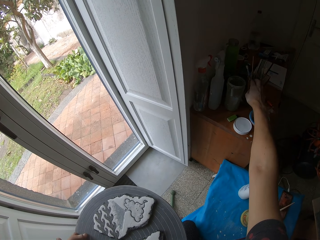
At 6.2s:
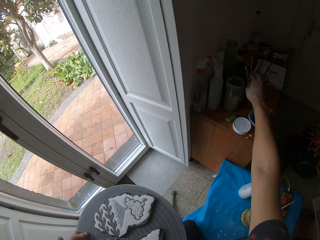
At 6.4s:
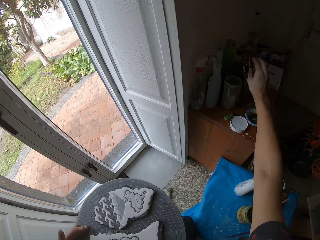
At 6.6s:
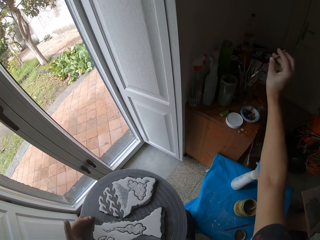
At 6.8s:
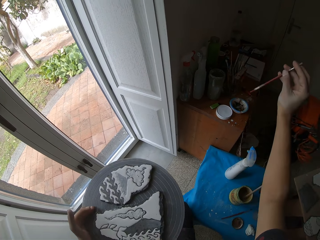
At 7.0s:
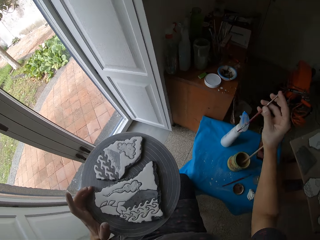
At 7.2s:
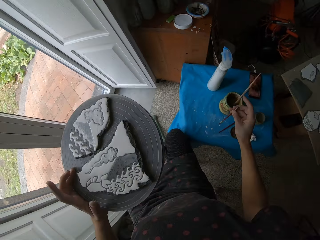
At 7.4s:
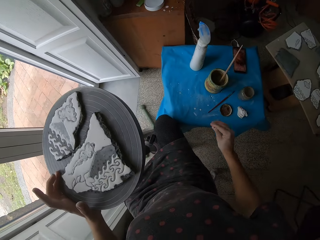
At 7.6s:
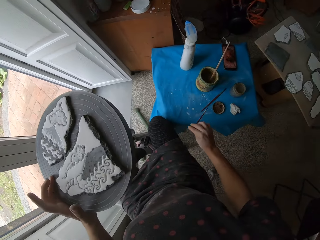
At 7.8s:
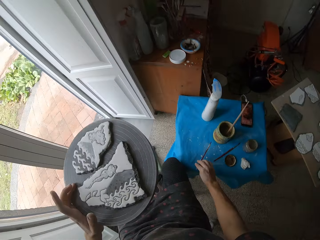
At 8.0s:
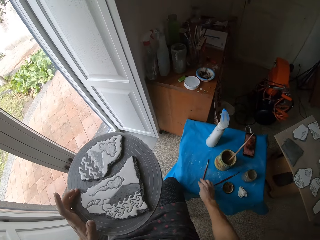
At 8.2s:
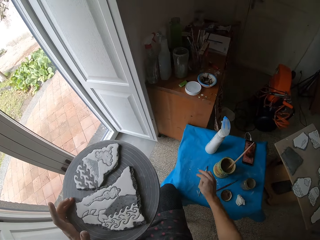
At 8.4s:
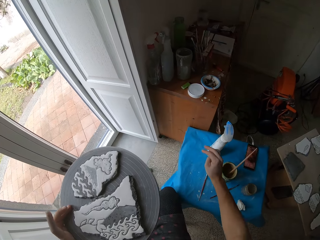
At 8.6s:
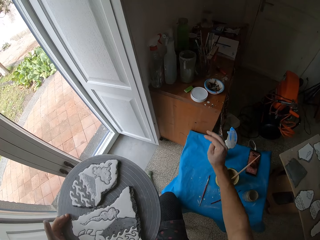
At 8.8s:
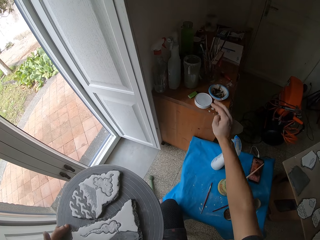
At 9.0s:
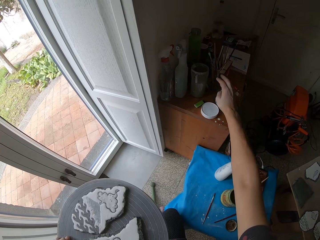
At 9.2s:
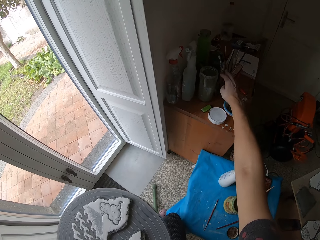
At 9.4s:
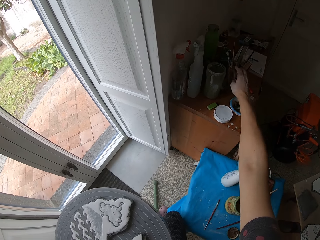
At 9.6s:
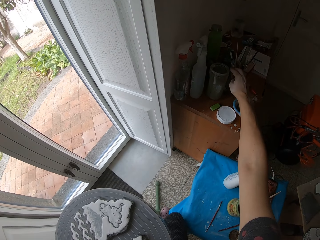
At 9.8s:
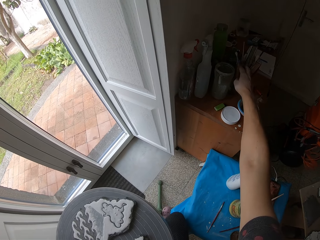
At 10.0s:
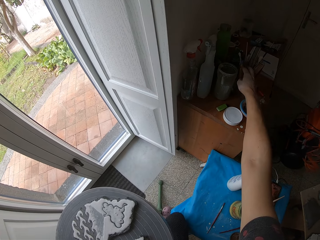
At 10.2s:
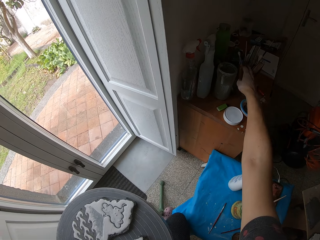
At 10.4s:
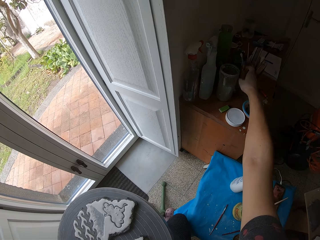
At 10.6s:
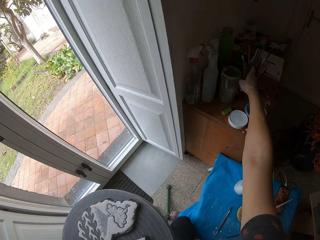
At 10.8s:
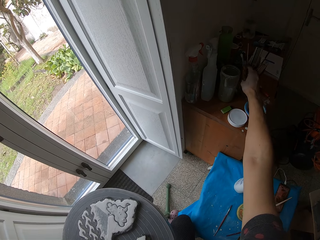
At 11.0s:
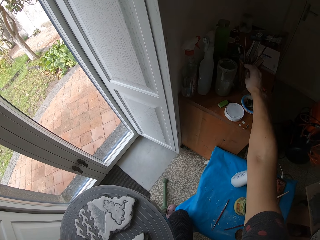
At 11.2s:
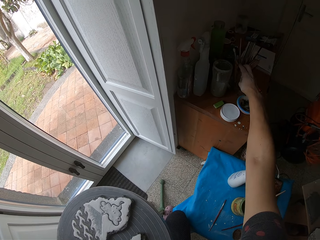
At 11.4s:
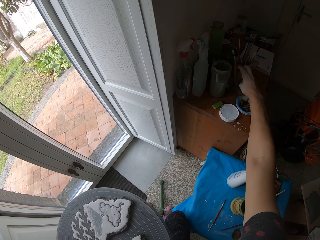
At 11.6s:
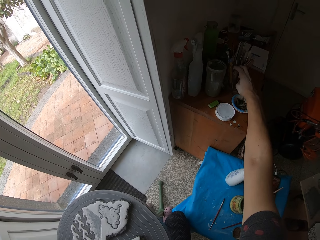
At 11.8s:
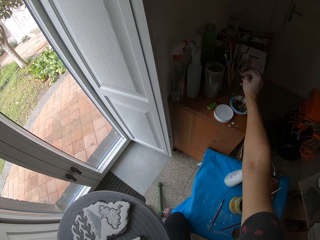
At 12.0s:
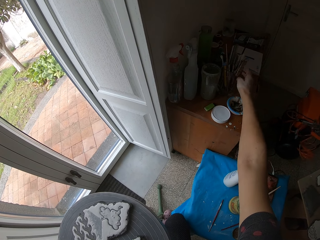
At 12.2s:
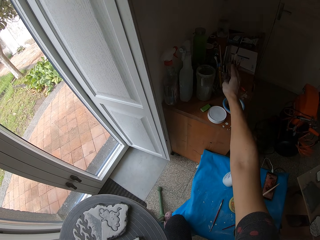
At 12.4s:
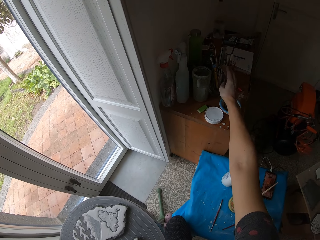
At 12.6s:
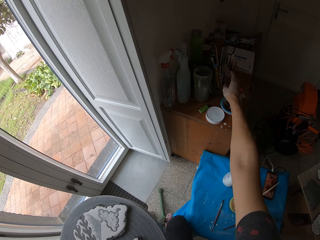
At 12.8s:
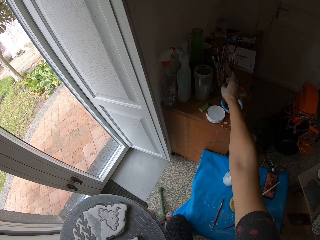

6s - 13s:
The camera wearer places the paint brush on the table. They look around the table and pick up the paint brush.

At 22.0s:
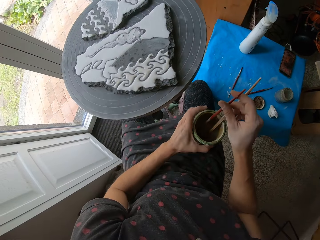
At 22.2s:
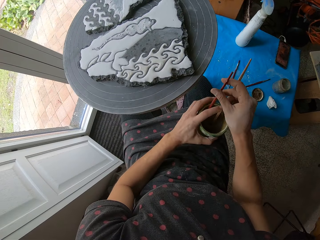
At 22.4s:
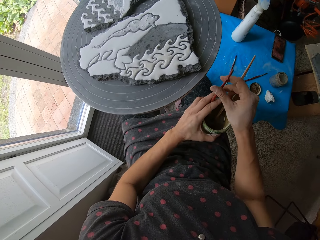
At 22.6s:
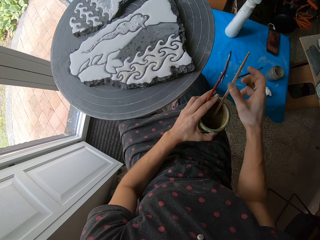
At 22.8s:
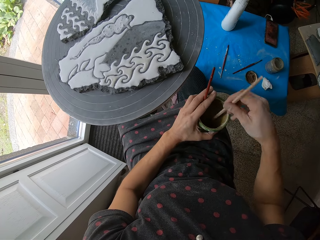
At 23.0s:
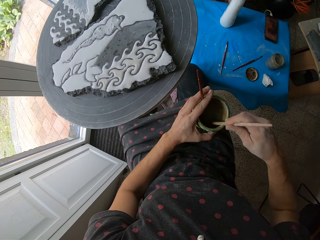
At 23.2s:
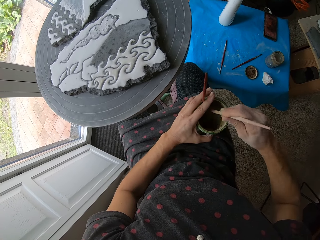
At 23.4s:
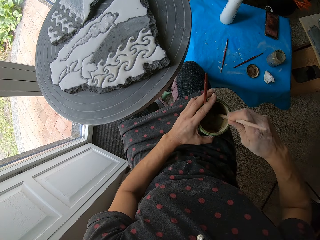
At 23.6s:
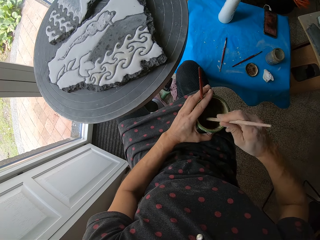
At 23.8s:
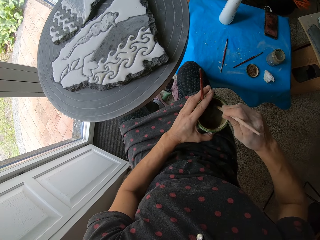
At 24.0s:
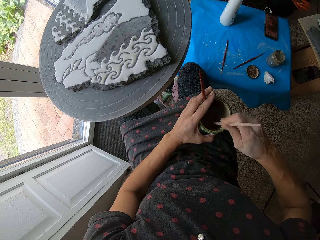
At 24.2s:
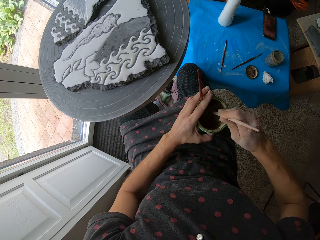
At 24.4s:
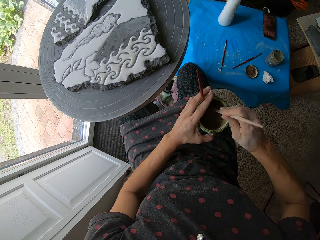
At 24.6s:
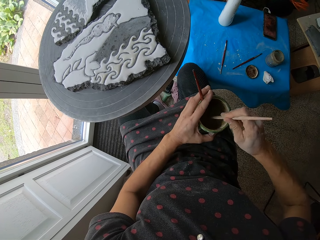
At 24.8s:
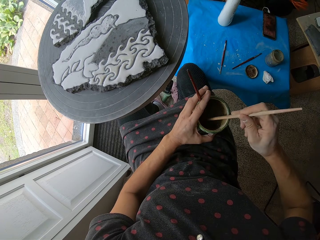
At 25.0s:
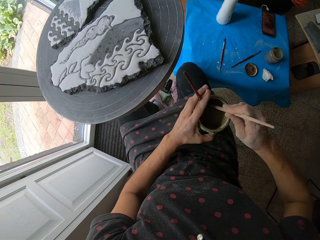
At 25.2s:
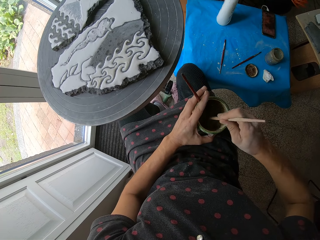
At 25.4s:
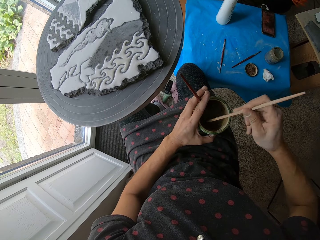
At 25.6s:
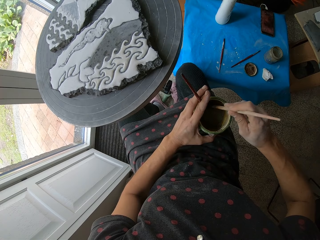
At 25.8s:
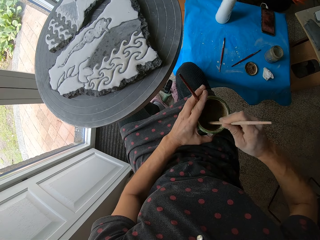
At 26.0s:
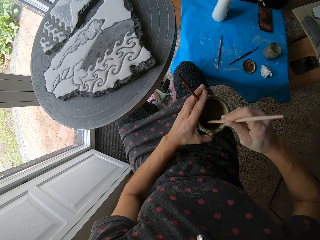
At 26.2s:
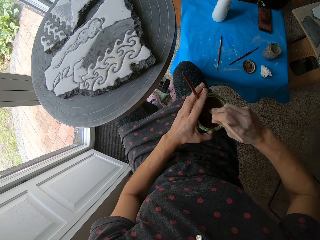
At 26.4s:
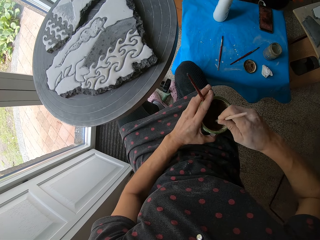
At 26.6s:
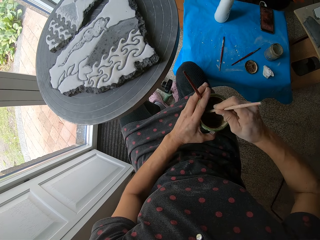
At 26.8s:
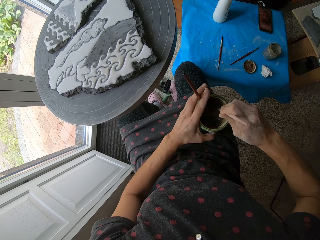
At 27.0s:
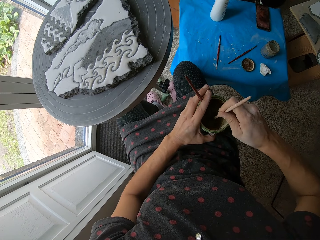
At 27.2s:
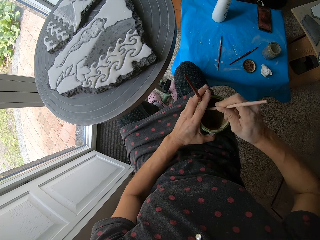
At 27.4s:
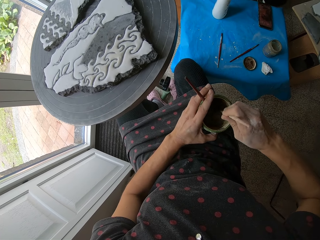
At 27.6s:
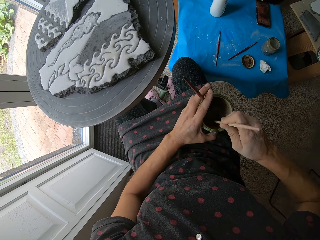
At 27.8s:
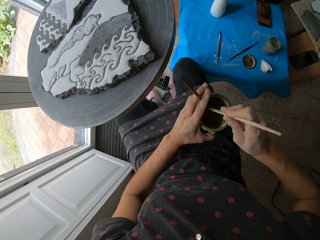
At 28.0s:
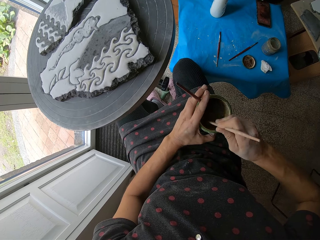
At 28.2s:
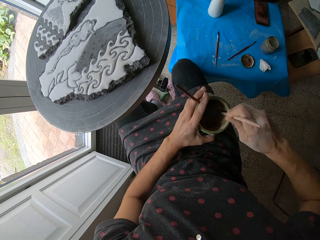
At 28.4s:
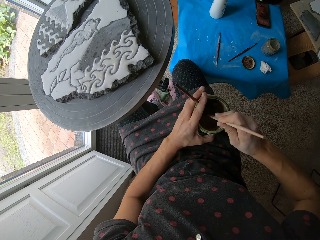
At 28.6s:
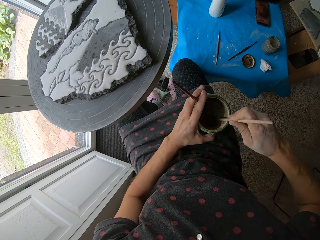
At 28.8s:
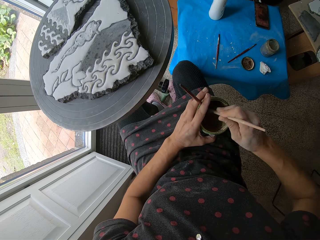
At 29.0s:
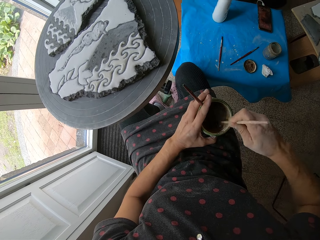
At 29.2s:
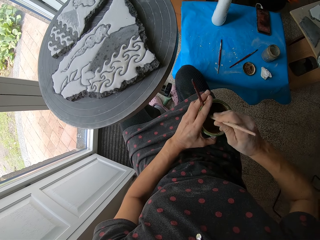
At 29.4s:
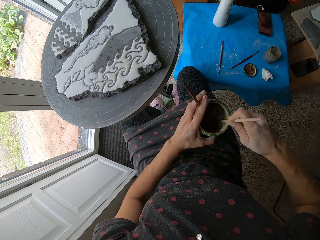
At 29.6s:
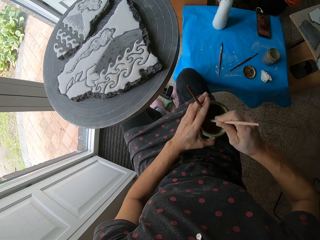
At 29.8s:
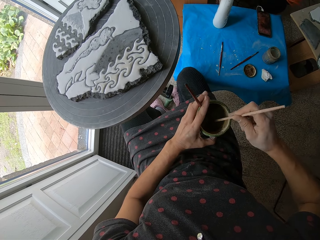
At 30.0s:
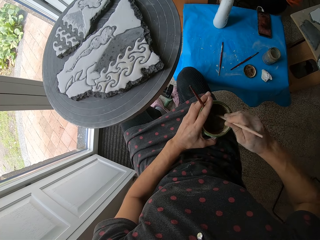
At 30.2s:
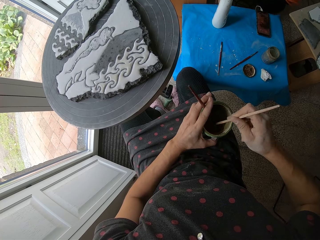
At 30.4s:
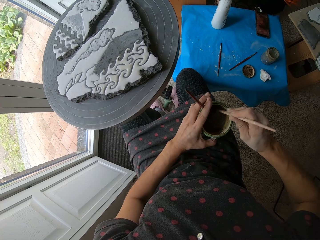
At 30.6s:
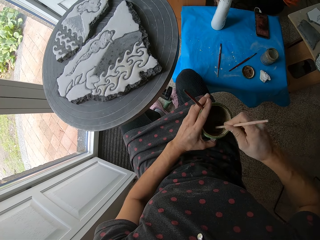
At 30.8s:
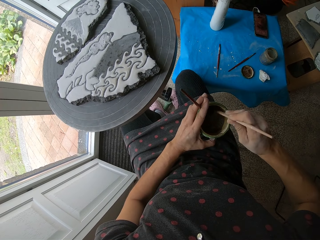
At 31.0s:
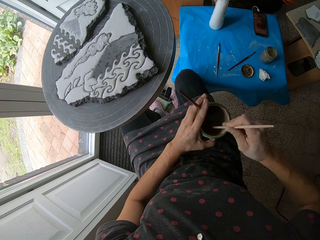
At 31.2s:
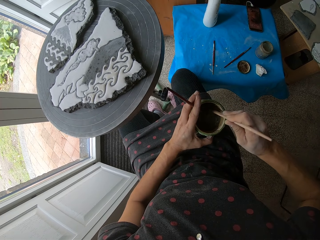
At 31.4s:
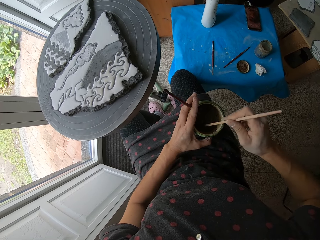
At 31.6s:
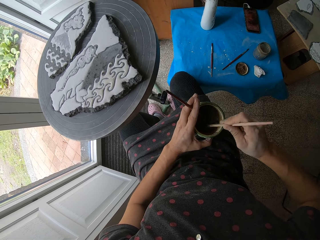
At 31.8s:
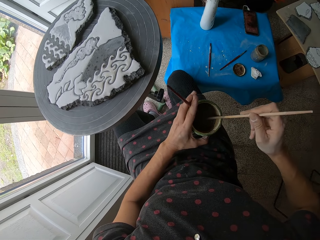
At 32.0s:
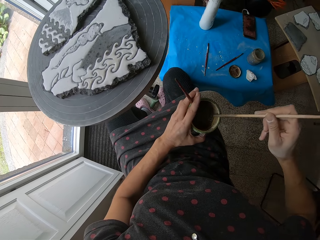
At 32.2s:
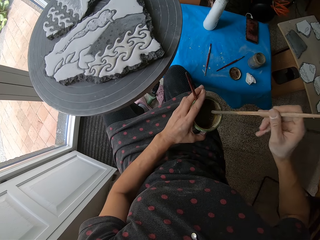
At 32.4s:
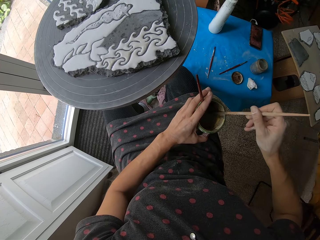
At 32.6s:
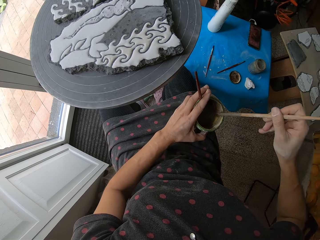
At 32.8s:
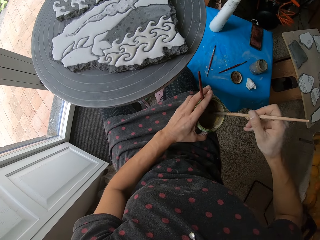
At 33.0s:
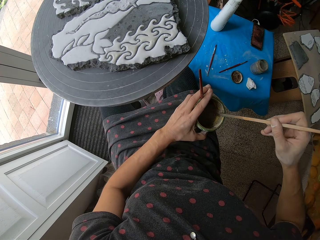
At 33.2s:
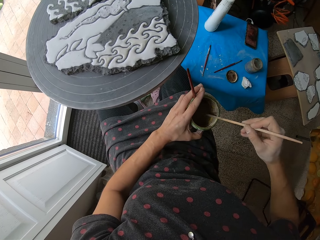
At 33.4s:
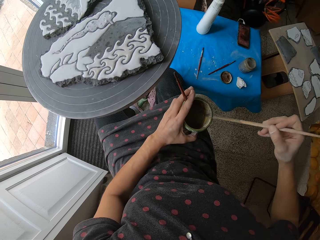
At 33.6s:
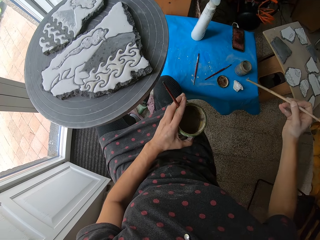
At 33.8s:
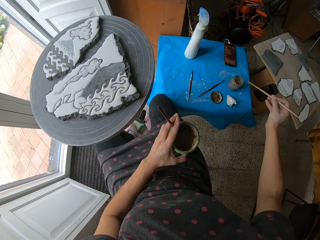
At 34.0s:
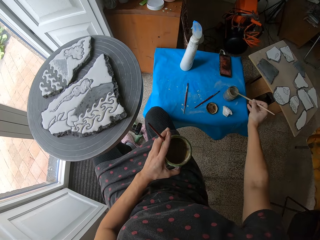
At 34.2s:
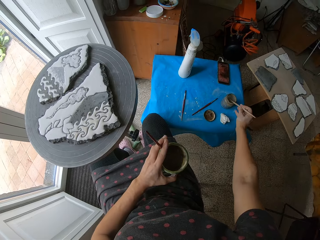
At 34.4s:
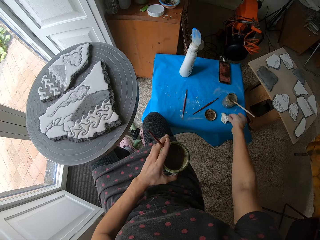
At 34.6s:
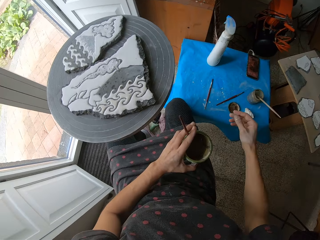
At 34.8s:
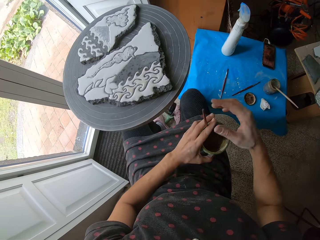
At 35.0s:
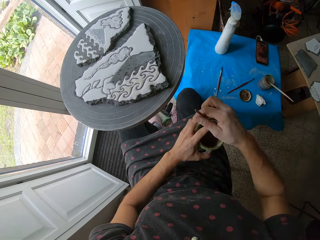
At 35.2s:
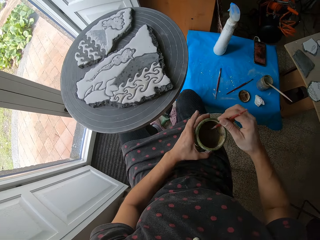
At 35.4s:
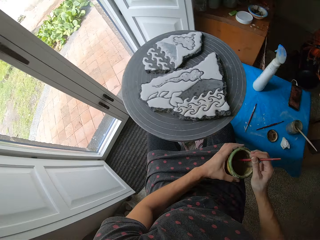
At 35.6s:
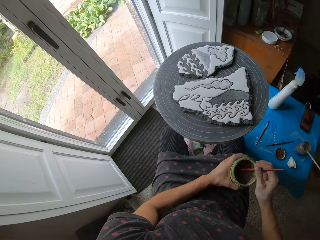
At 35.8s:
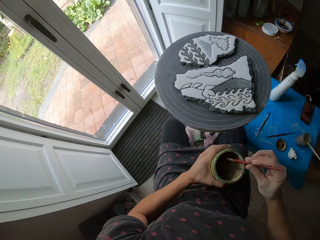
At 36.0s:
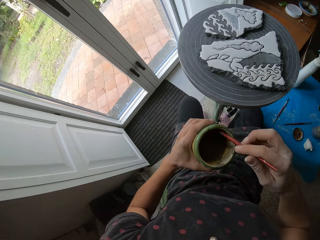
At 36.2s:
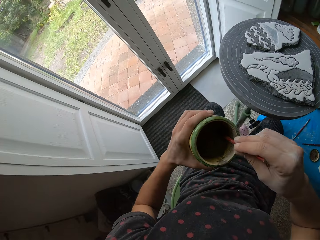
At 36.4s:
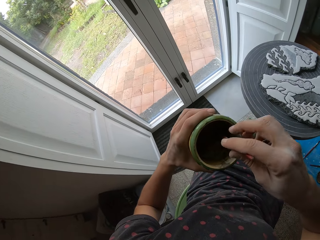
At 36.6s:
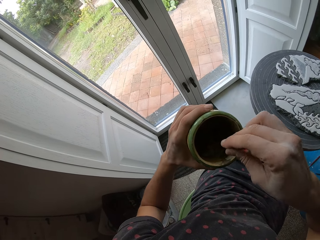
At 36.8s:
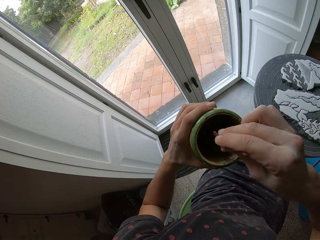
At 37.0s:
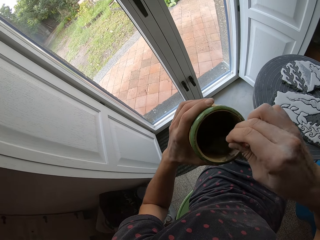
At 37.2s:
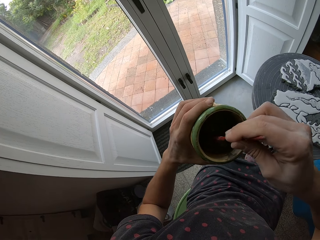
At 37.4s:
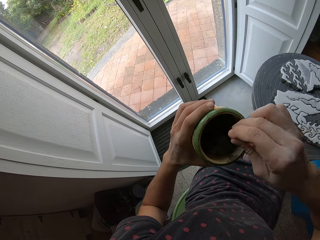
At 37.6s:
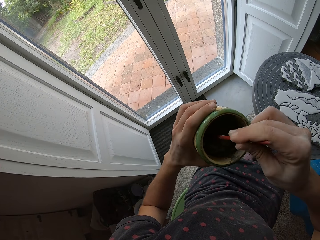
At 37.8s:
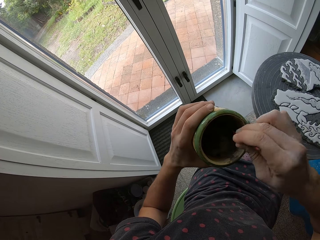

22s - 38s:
The camera wearer exchanges the brush on the hands. They stir the cement mixture with a wooden stick. They put the wooden stick in a glass or mixing bowl. They pick up the brush. They mix the paint.
